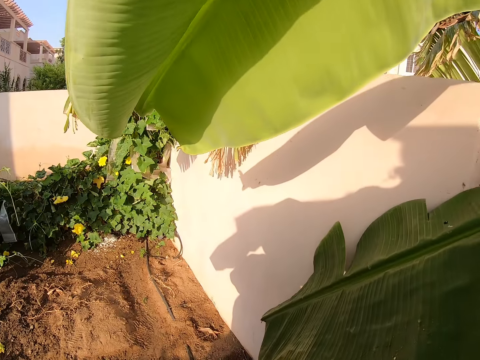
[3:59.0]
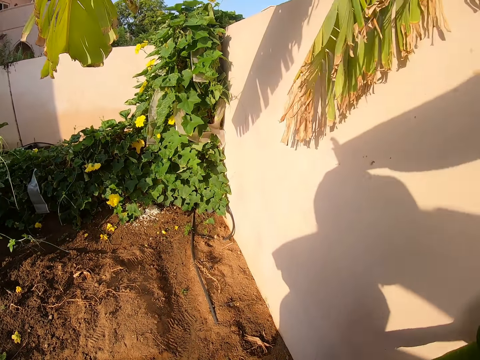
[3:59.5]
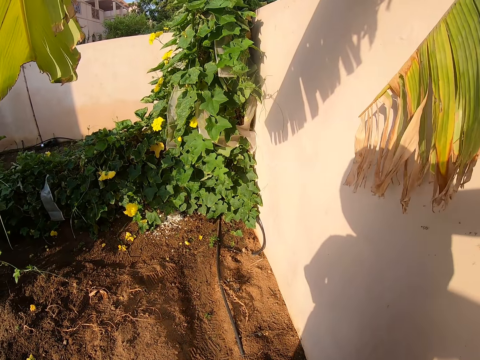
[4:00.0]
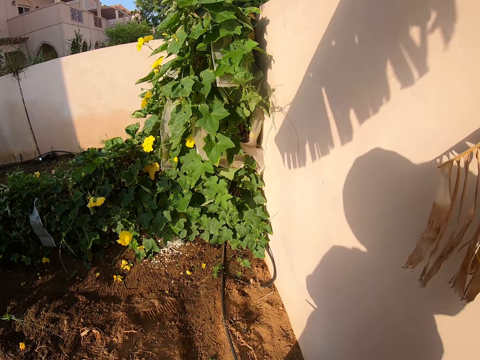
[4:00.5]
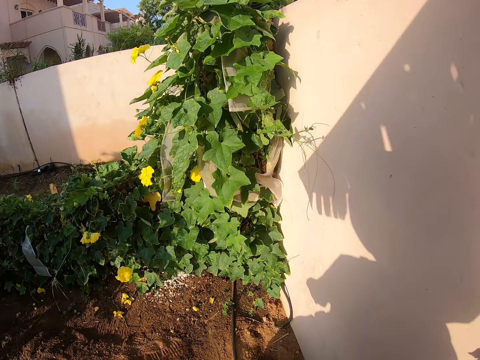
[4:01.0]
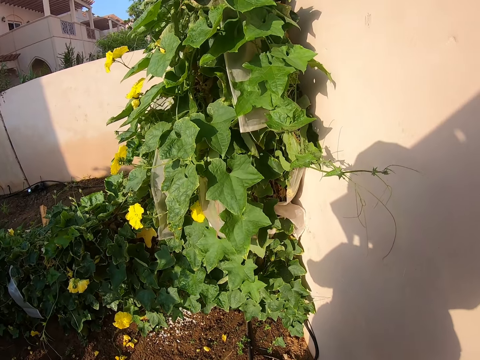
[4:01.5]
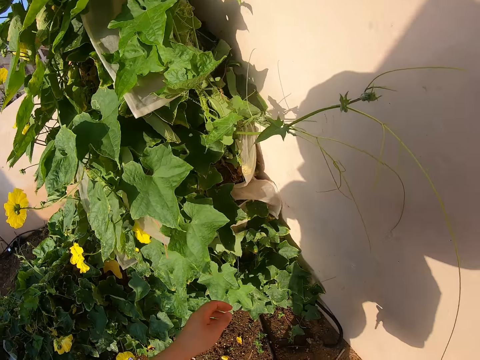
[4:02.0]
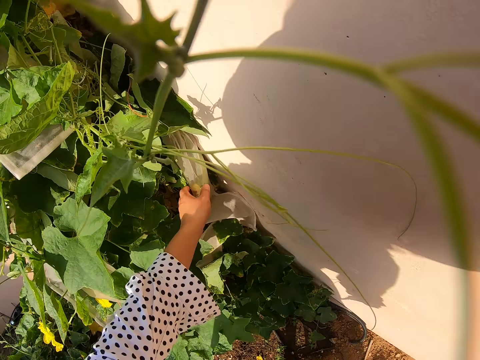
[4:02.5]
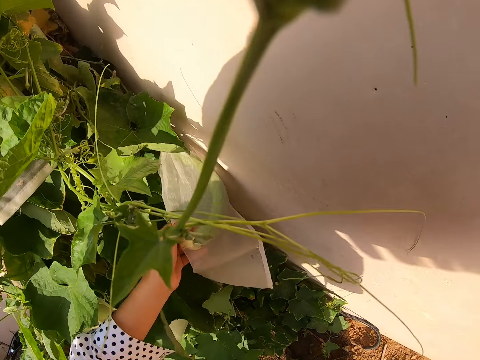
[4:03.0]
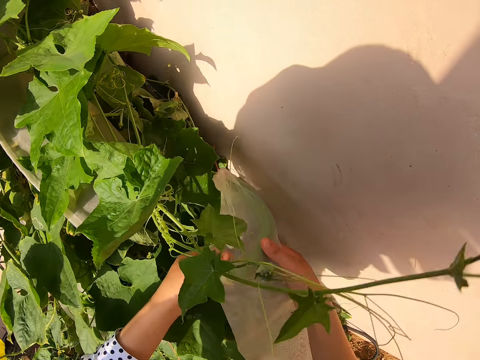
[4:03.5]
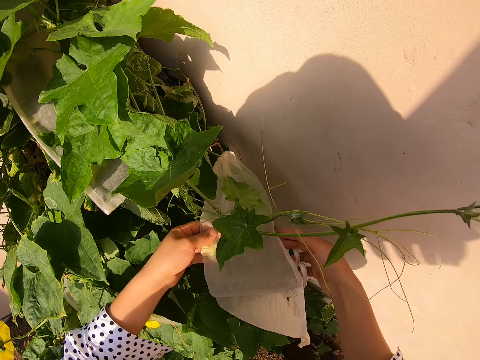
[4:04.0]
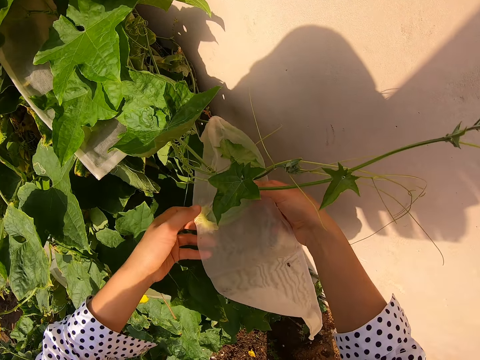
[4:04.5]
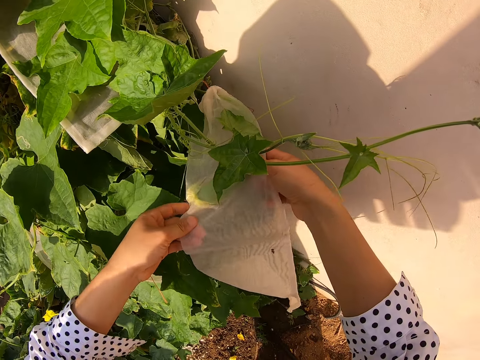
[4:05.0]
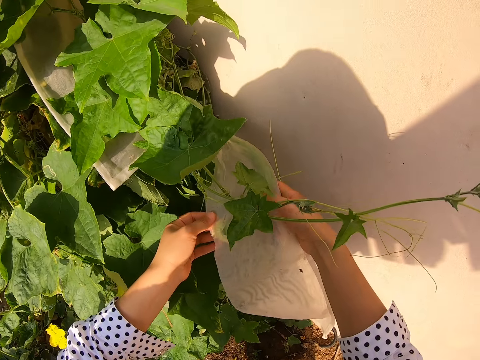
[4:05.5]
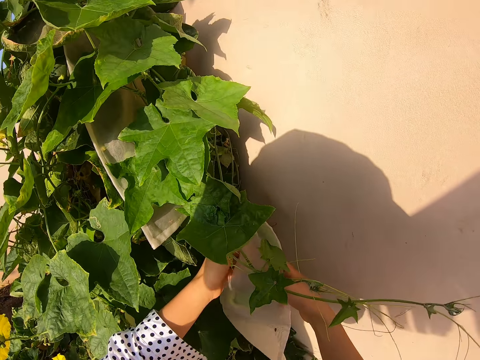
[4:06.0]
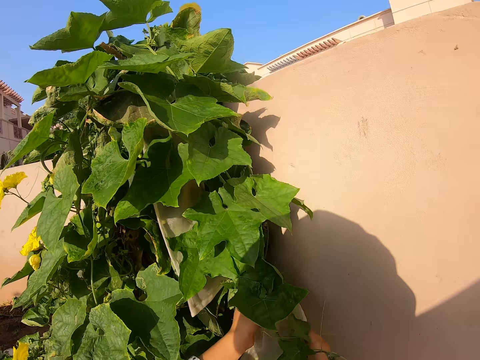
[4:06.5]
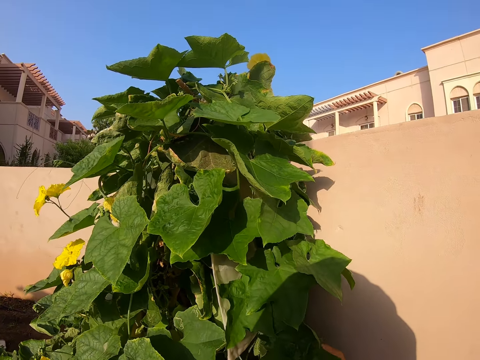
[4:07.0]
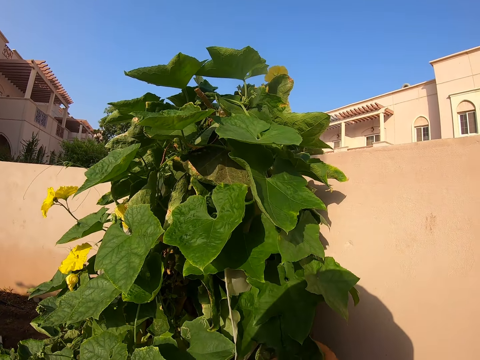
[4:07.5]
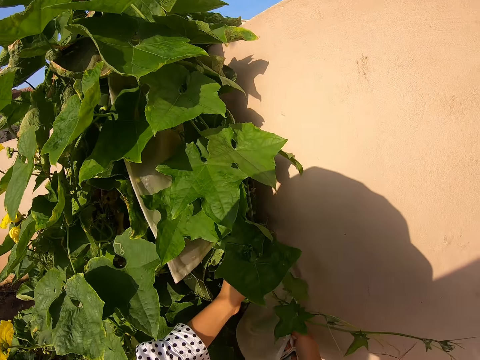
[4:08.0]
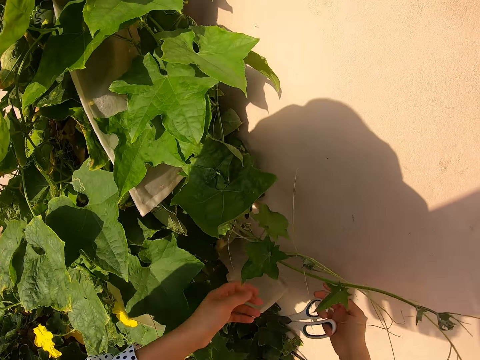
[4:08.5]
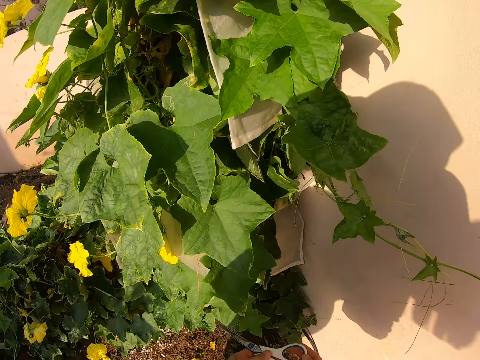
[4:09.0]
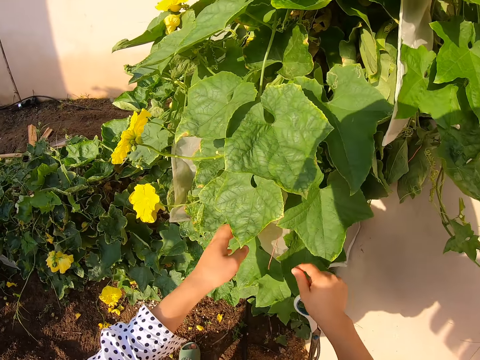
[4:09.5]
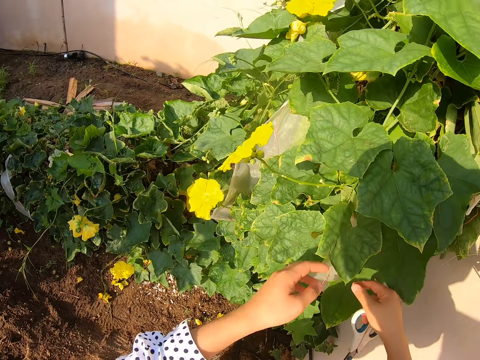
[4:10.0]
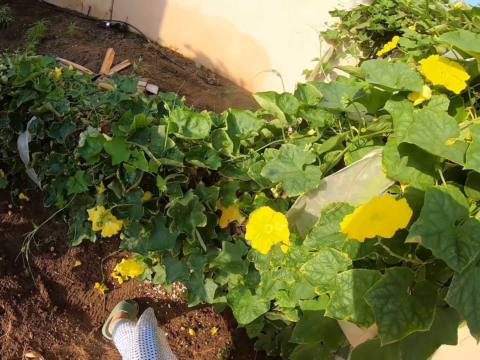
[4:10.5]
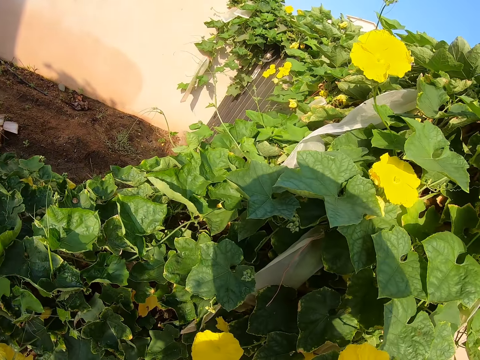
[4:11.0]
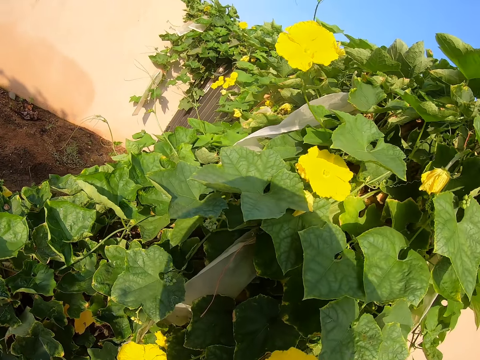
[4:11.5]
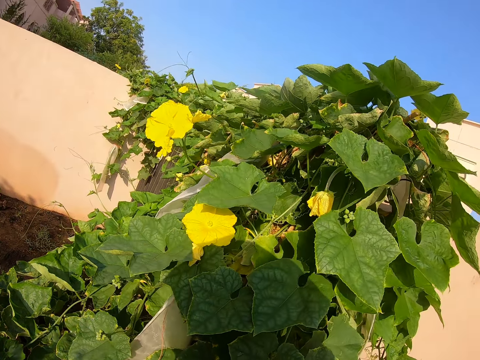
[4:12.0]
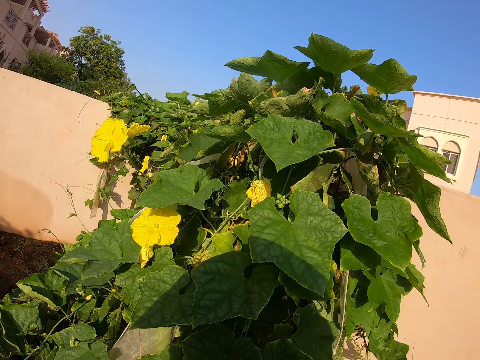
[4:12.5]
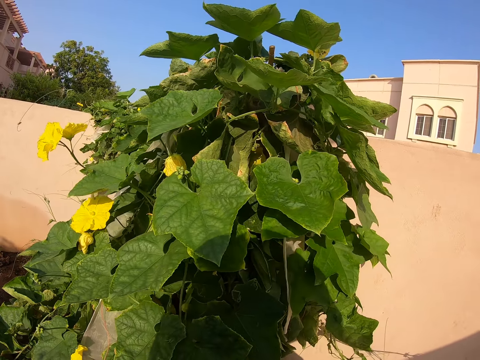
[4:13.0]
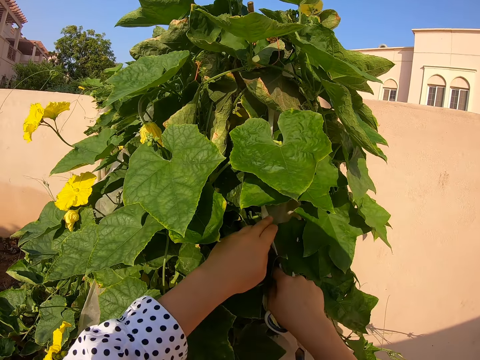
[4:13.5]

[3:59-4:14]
The camera wearer walks toward the plants. They take a nylon. They hold the nylon or plastic bag. They look around. They look at the plant. They hold the pair of scissors. They hold a leaf. They look around. They look at the plant.

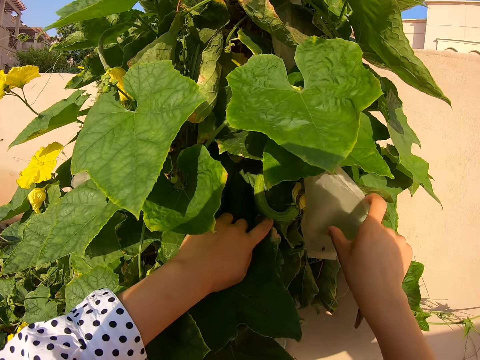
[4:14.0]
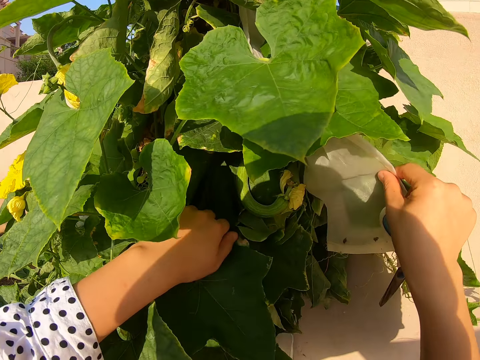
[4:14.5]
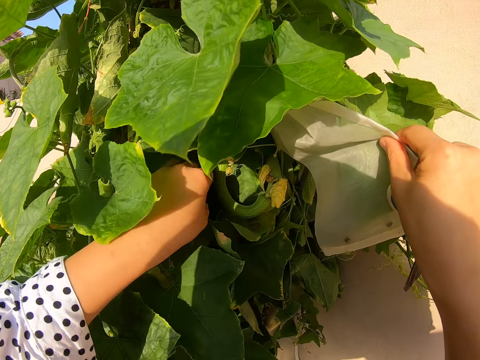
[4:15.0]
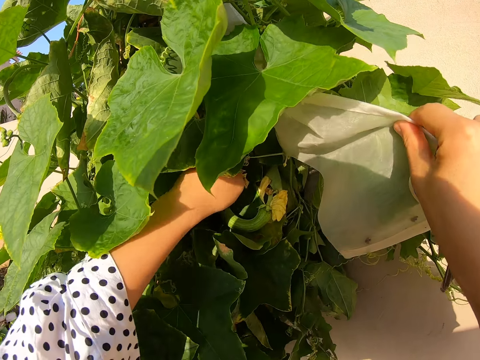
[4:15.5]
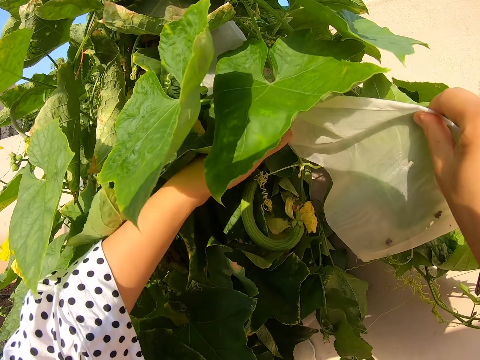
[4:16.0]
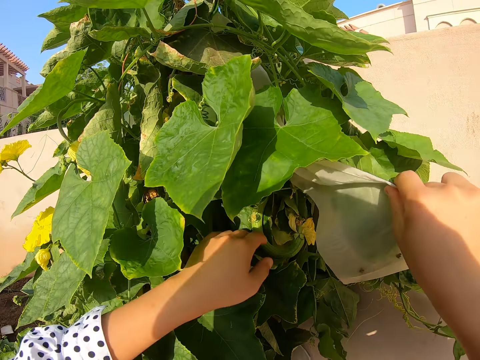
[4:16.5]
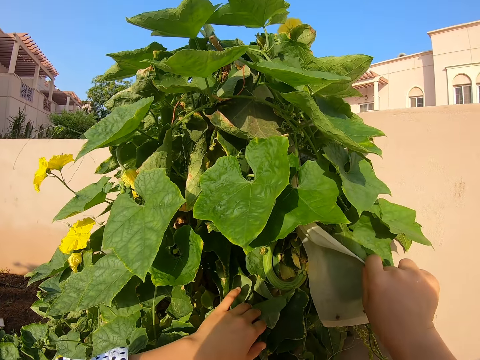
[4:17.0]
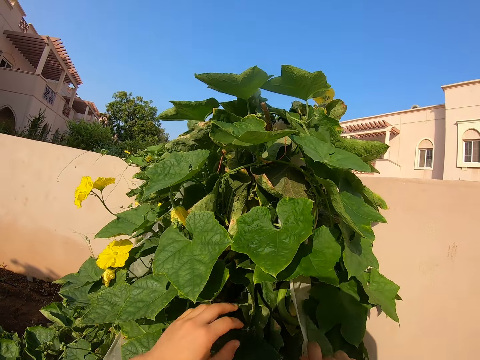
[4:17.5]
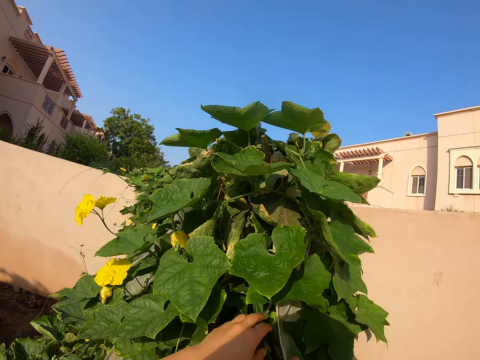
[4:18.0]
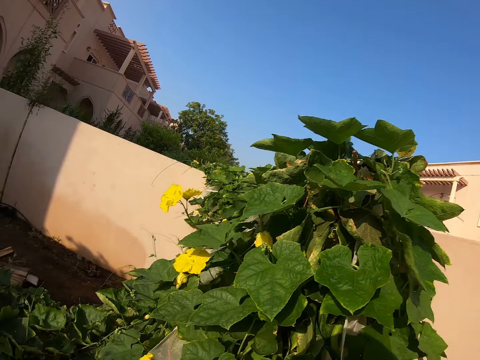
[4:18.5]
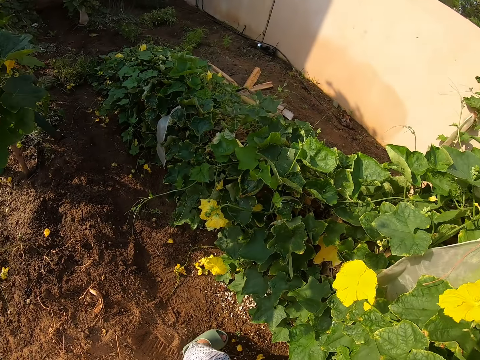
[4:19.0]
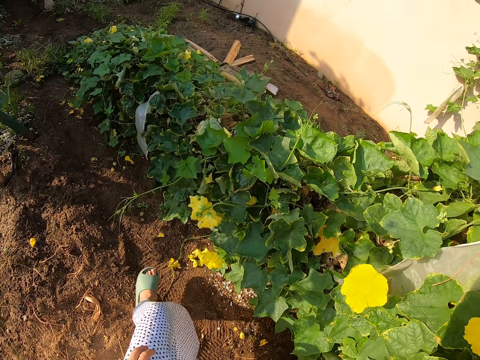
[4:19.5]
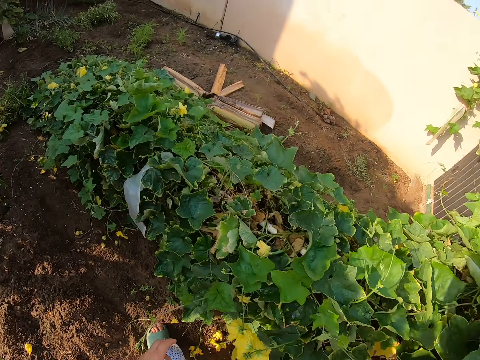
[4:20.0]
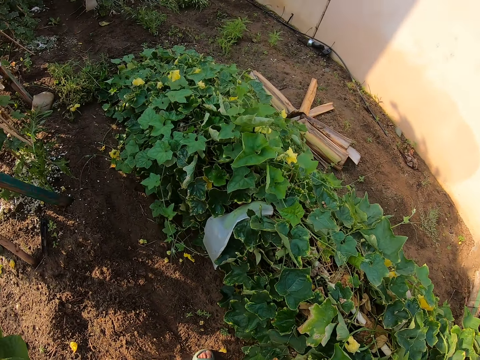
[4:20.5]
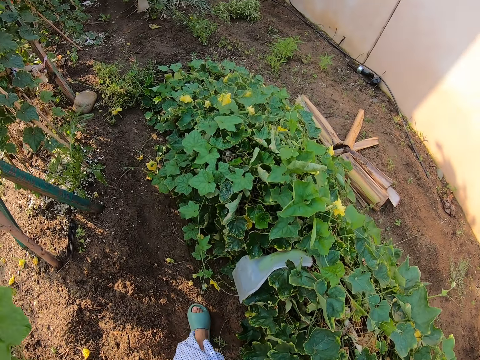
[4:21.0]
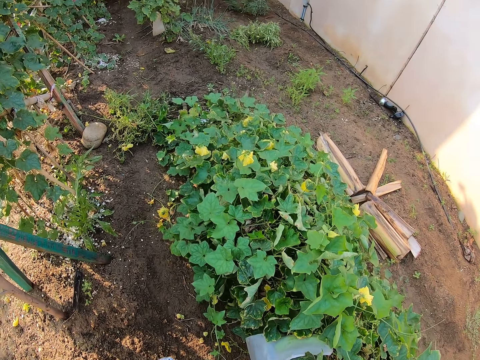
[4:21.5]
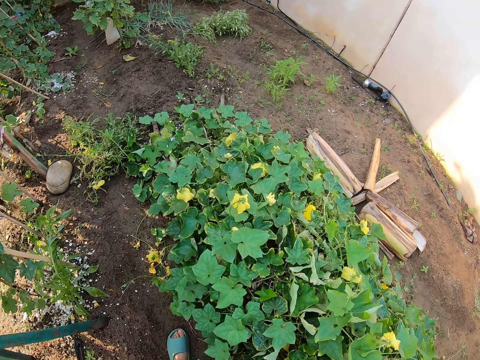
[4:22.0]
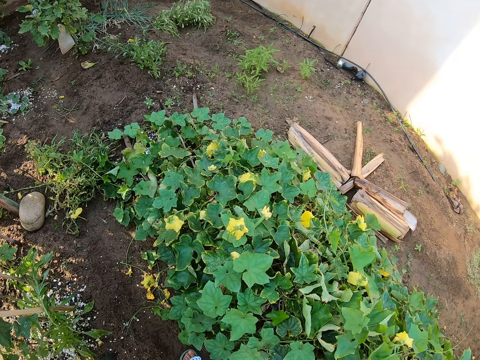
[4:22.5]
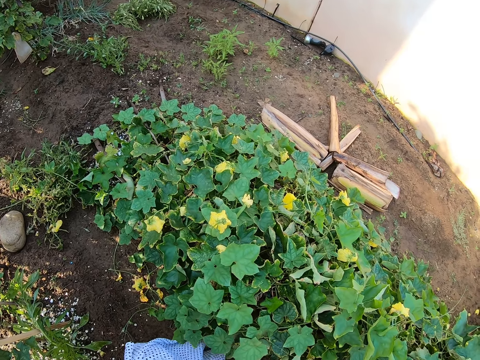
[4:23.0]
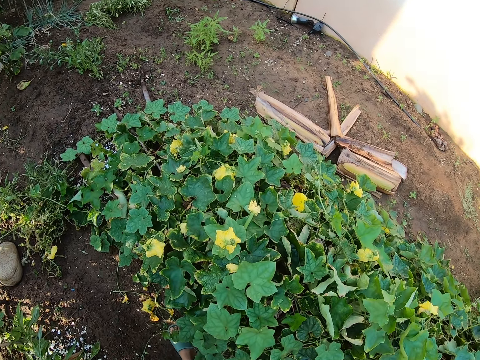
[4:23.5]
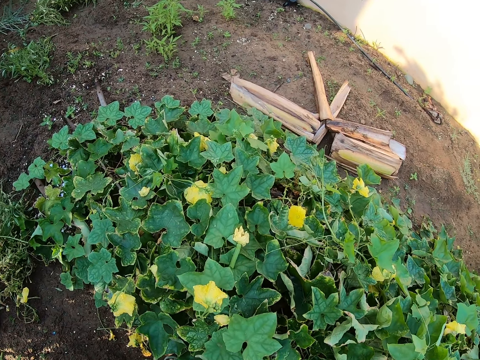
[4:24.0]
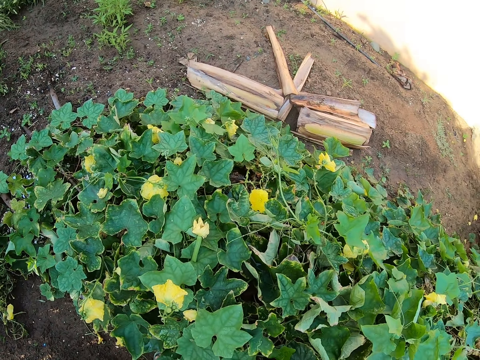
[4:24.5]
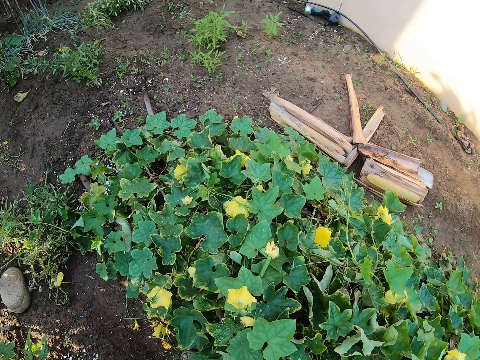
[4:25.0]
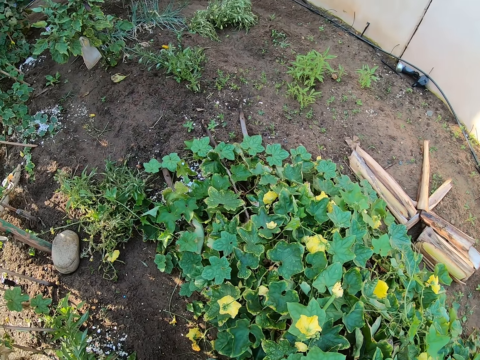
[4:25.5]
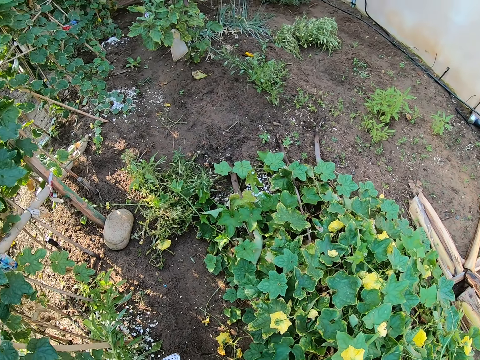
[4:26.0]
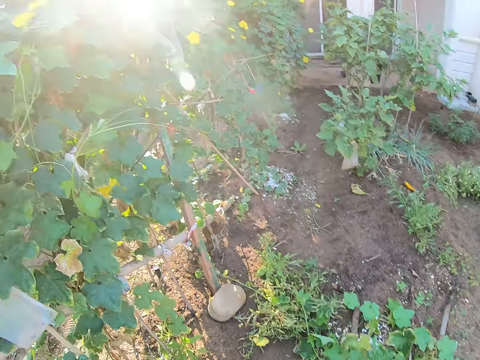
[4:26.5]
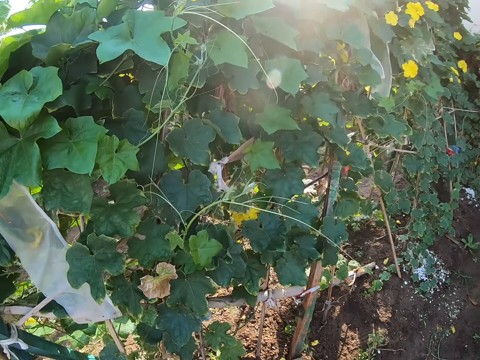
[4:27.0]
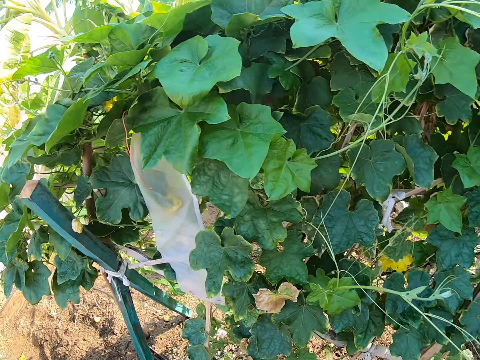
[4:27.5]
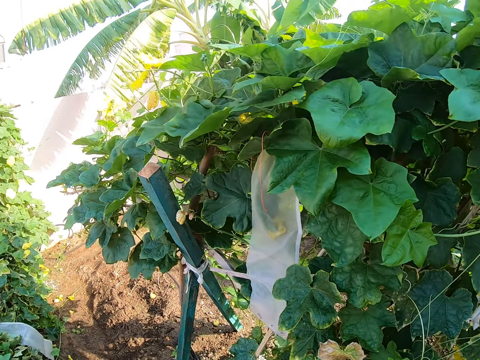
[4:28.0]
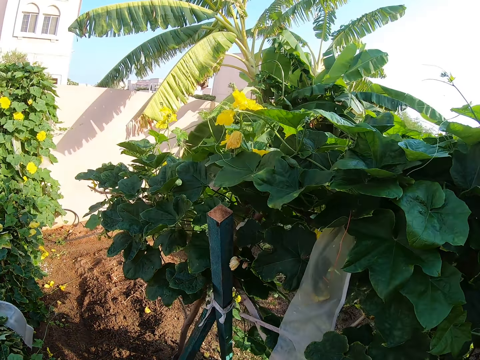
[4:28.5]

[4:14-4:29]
The camera wearer touches the plant. They hold the leaf and the nylon. They look at the plant. They walk on the garden. They look at the plant. They look around.
